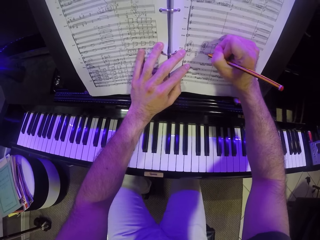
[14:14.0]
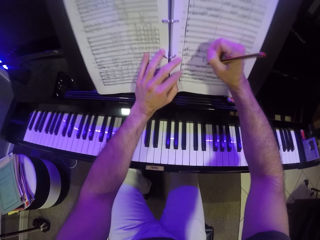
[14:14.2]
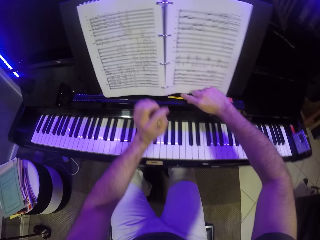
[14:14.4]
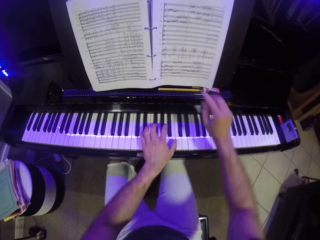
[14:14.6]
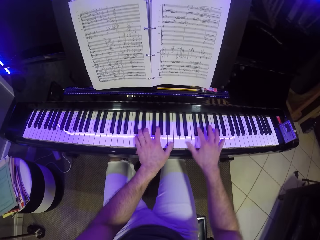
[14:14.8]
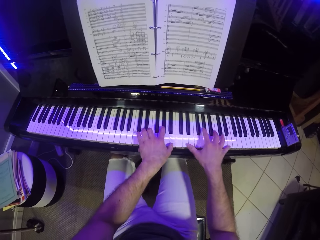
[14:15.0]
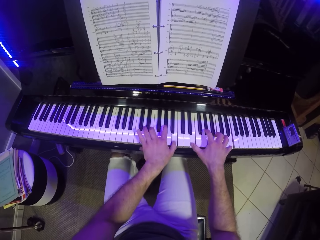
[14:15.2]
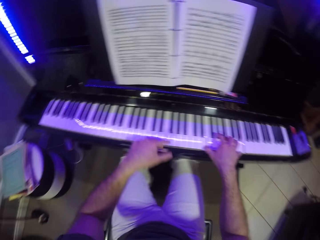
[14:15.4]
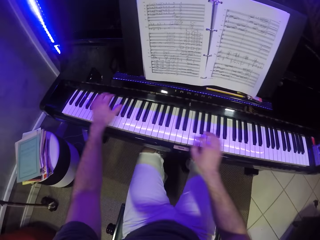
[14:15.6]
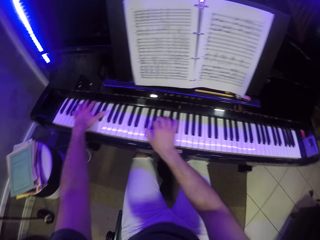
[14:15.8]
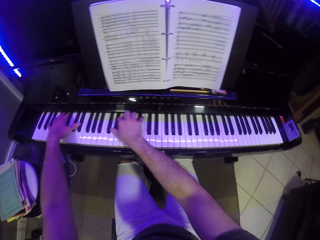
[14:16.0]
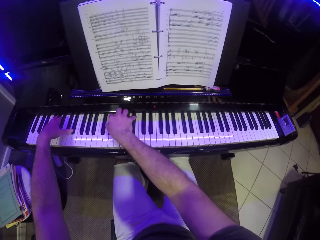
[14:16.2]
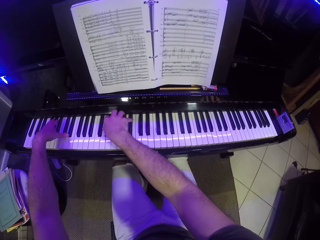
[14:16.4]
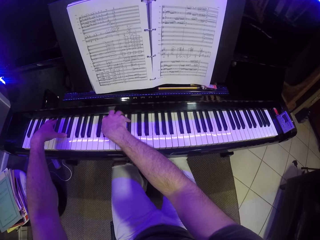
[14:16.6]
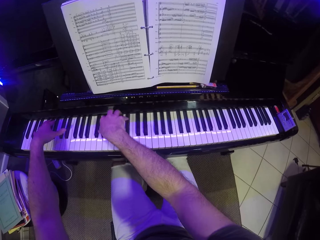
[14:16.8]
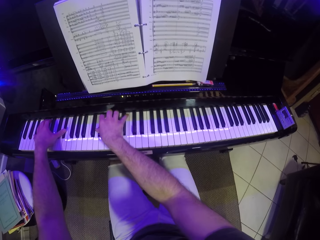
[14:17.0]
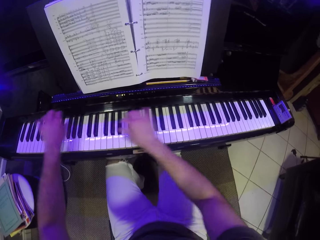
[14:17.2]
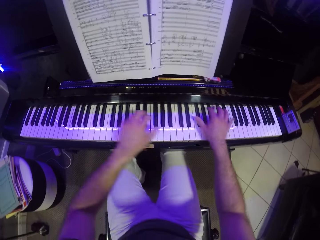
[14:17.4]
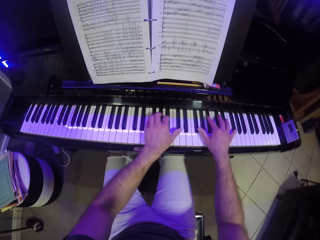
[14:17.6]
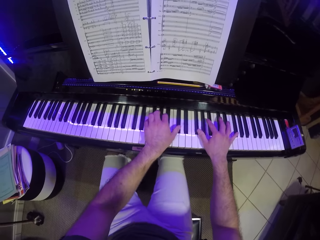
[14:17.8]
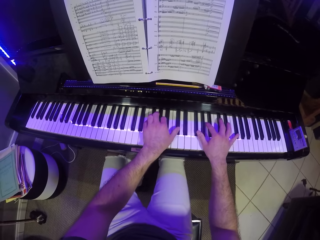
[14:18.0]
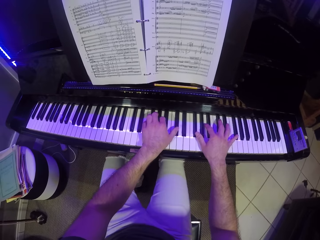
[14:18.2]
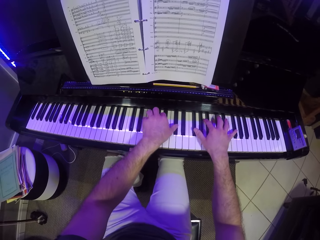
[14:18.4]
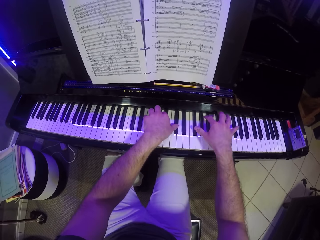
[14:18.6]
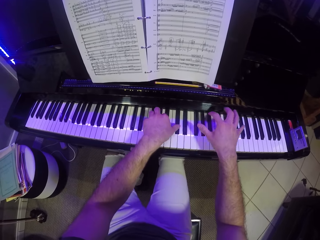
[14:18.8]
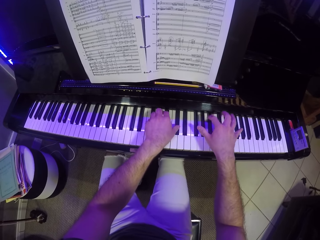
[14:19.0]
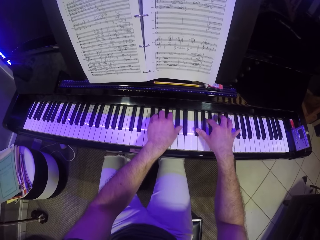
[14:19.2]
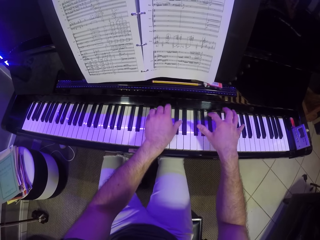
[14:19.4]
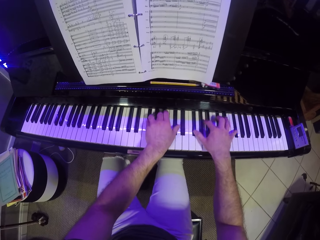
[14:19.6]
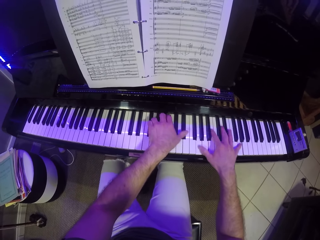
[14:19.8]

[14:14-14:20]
The camera wearer drops the pencil on the piano book holder with his right hand. He plays the piano with both hands.

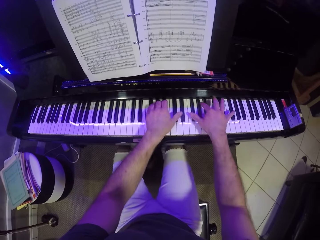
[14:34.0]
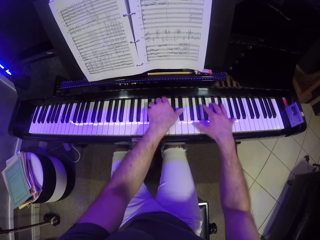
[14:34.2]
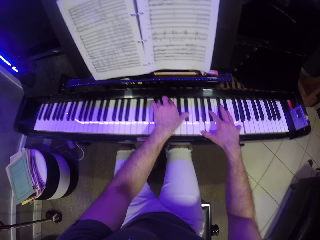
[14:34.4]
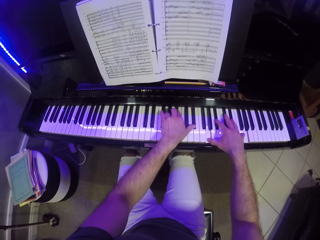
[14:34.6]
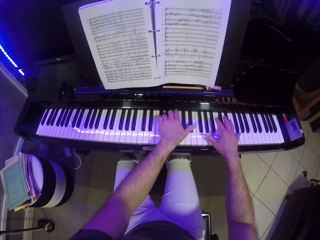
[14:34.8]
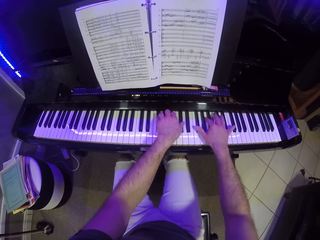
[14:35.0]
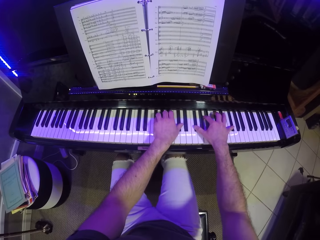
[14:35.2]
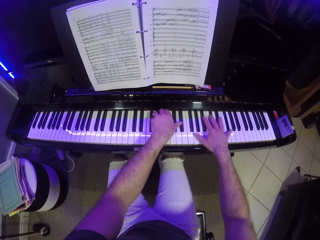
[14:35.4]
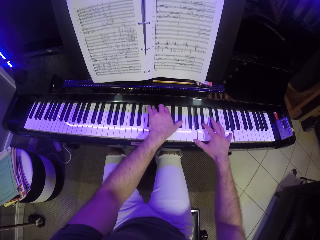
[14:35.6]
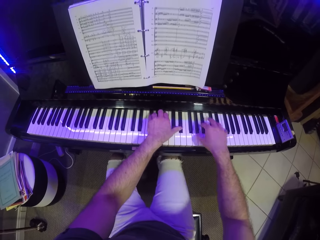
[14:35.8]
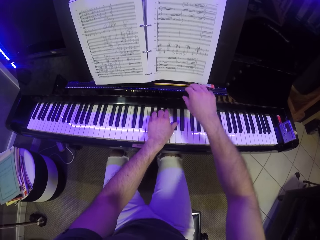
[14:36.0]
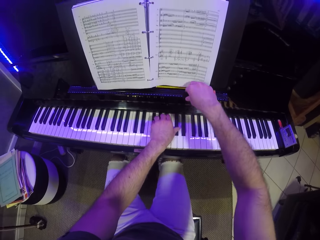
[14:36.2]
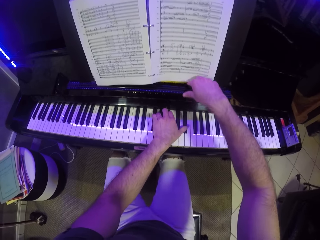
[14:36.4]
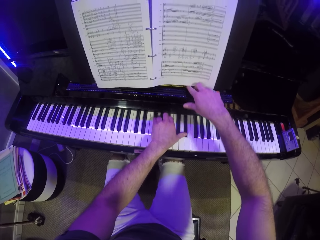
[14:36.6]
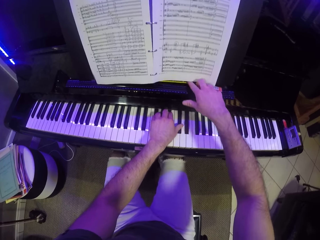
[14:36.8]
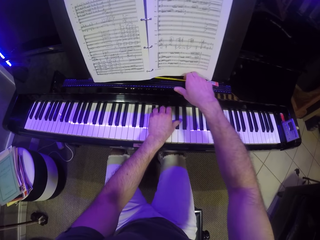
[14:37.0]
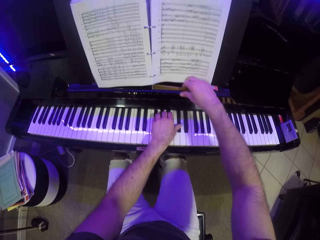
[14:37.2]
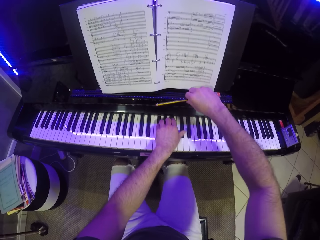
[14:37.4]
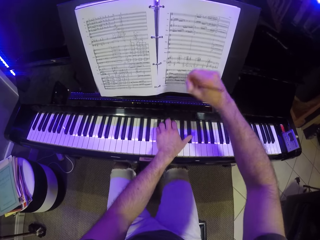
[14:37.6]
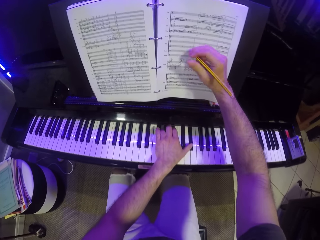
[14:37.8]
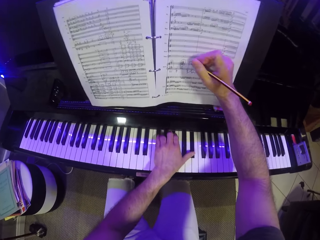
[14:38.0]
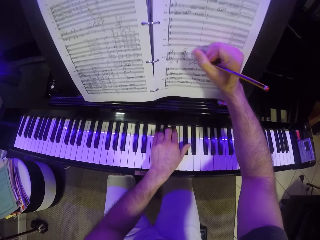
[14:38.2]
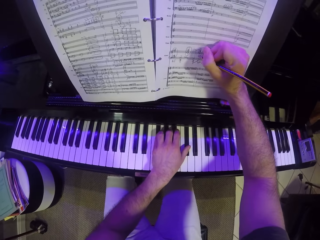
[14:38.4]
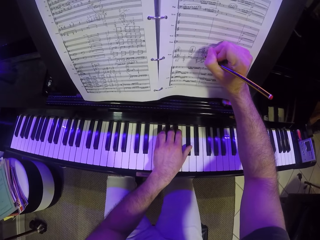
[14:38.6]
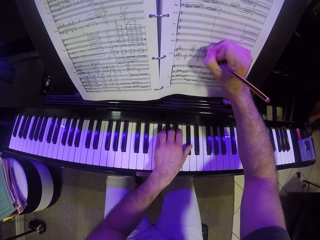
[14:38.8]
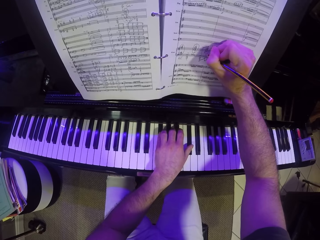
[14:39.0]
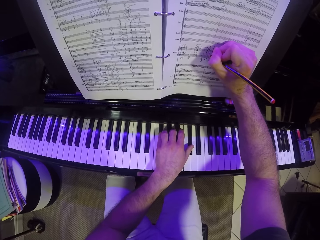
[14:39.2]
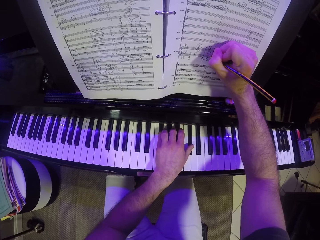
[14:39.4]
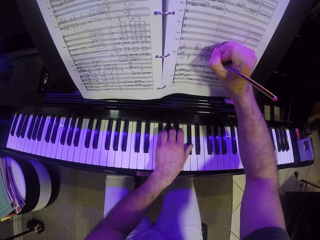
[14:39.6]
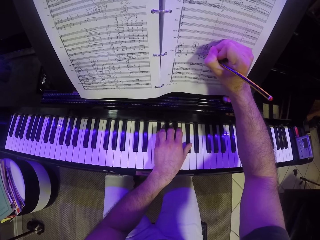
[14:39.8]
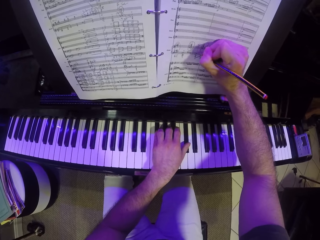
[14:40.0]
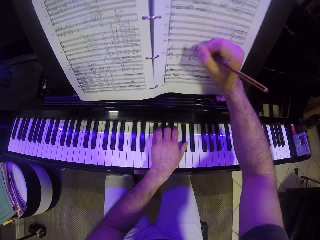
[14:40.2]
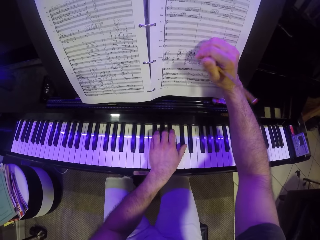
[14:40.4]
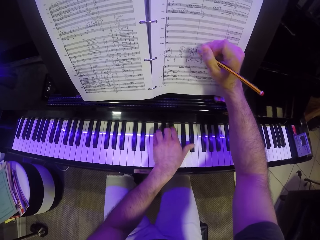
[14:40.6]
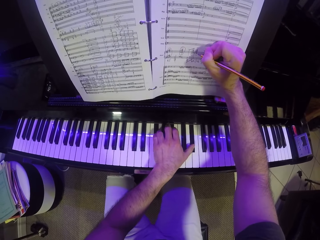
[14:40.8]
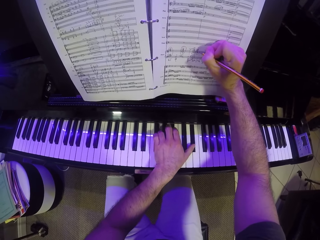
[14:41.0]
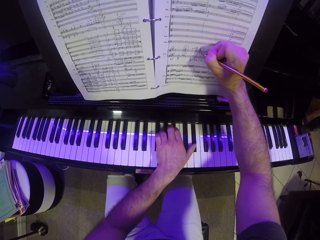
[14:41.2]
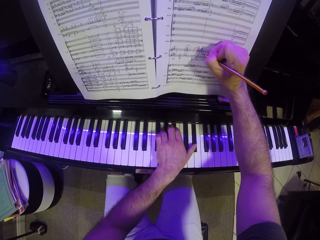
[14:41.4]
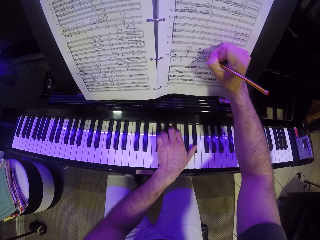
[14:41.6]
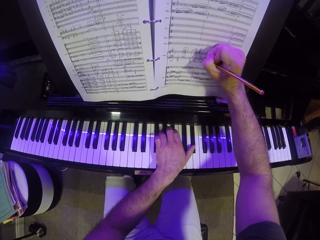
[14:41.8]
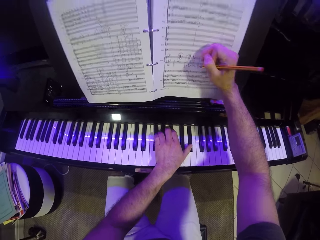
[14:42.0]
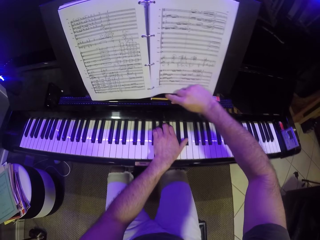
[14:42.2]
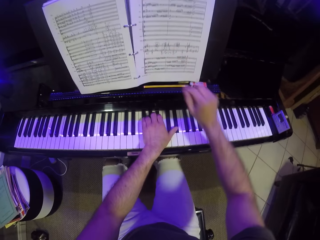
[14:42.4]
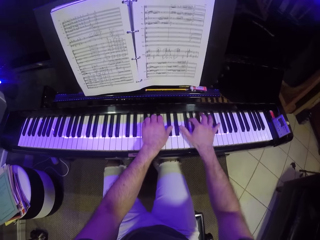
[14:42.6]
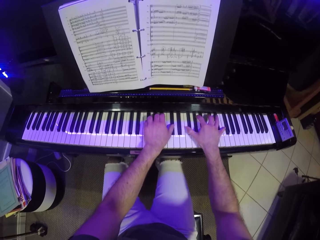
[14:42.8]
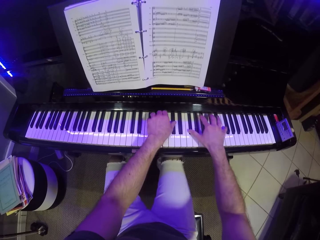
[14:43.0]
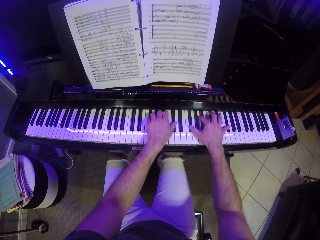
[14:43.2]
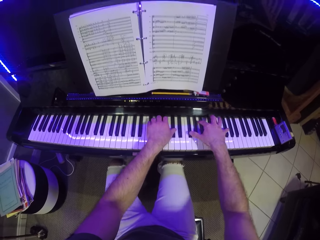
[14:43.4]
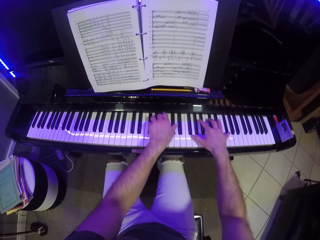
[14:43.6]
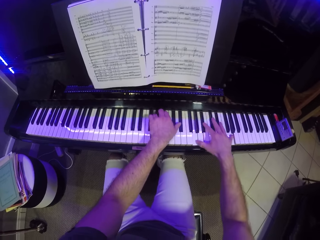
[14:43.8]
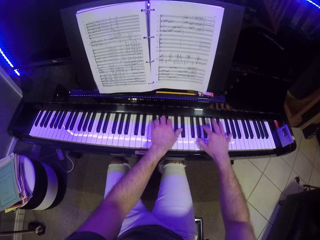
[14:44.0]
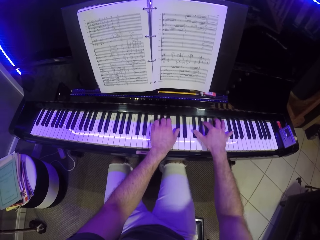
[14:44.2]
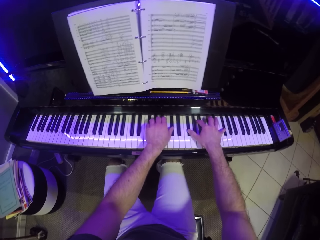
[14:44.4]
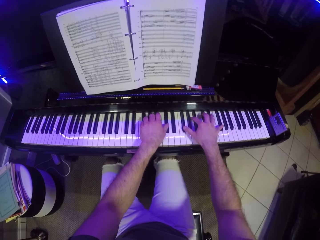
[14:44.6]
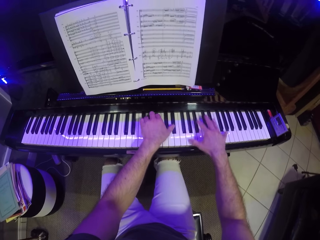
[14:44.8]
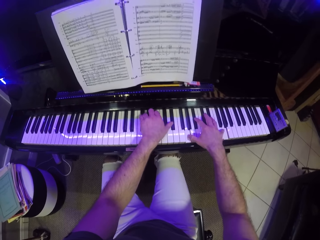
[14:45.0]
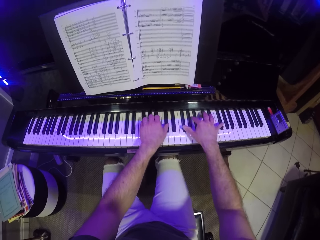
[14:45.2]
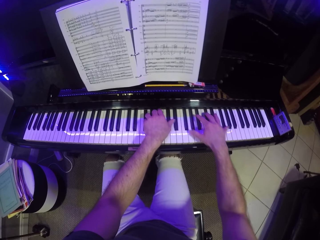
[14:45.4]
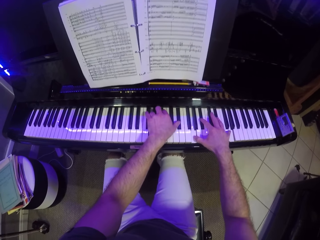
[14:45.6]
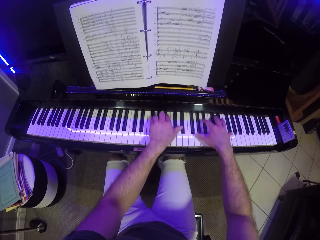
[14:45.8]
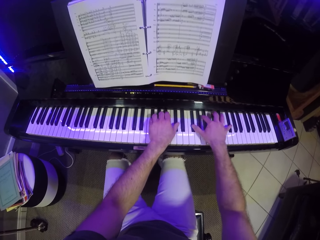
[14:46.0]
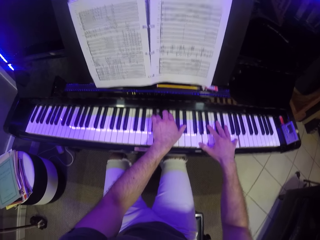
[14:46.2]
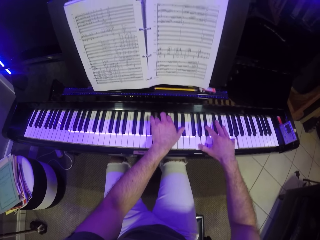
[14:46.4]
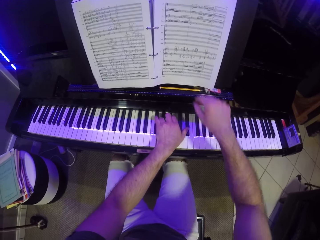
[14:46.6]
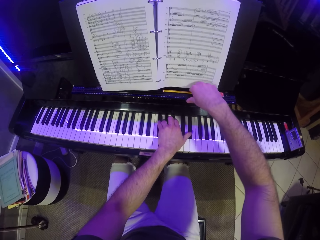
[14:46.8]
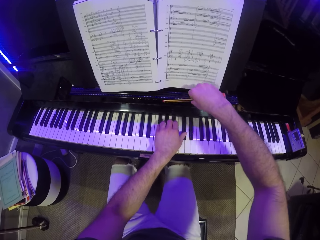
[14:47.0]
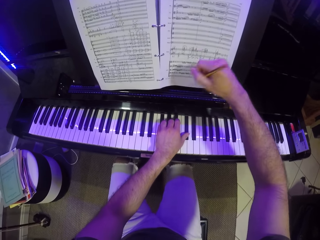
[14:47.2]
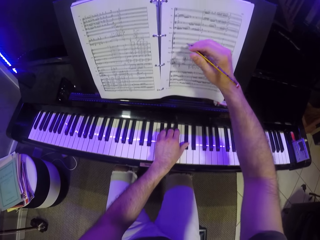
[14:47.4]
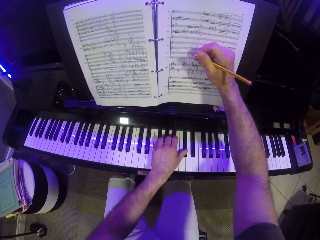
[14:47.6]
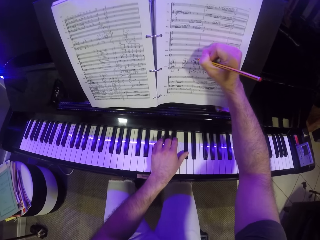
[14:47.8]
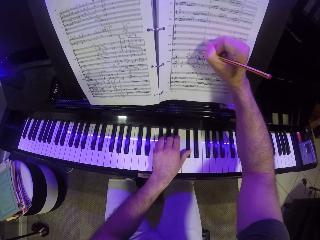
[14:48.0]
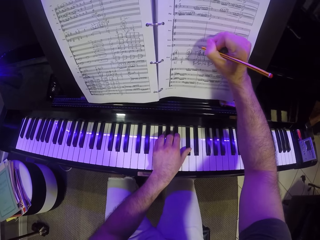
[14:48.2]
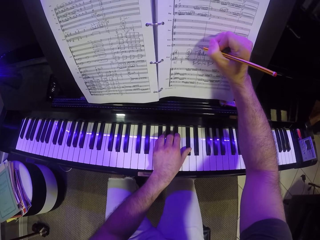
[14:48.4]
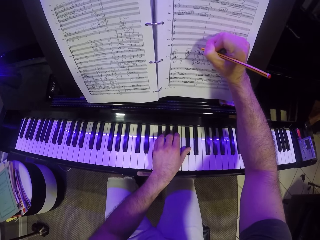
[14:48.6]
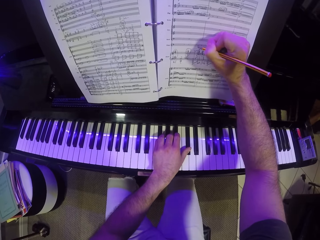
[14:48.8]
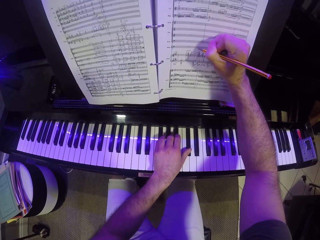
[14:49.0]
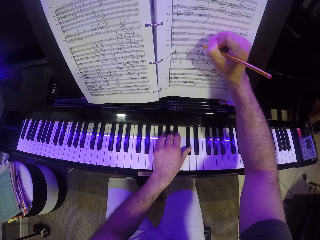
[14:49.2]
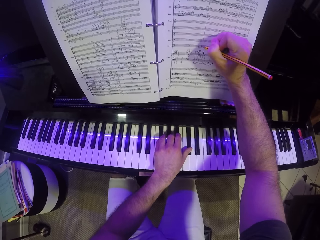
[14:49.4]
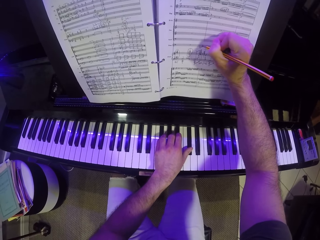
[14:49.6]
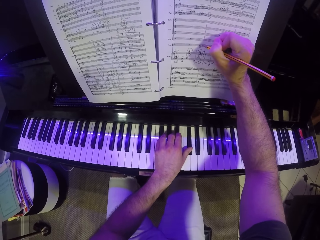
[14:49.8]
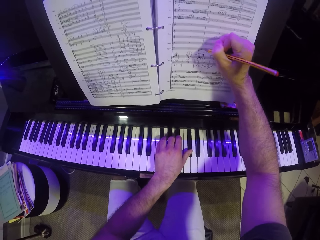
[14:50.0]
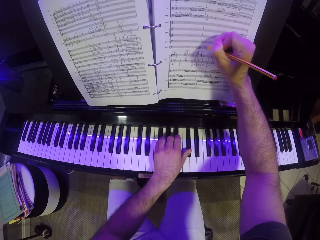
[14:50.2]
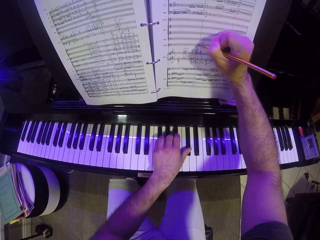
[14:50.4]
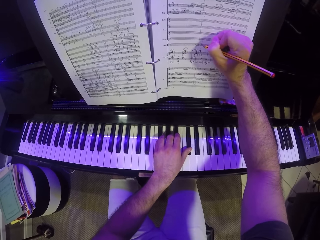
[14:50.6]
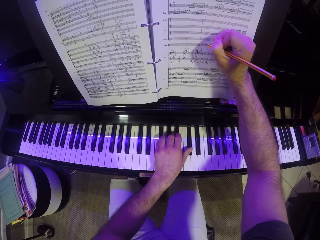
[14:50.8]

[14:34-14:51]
The camera wearer picks up the pencil from the piano book holder with his right hand. He plays the piano with his left hand. He writes on the piano book with the pencil in his right hand. He drops the pencil on the piano book holder with his right hand. He plays the piano with both hands. He picks up the pencil from the piano book holder with his right hand. He plays the piano with his left hand. He writes on the piano book with the pencil in his right hand.
